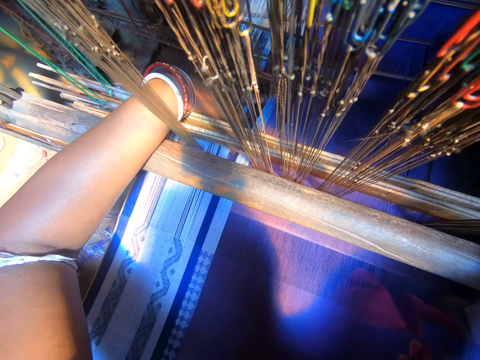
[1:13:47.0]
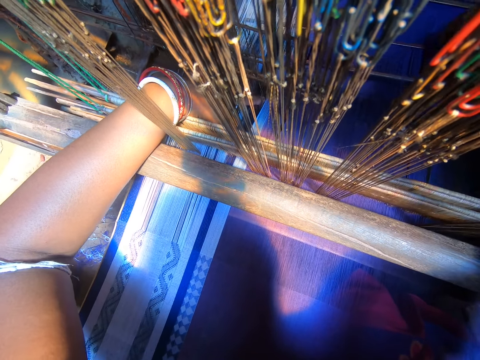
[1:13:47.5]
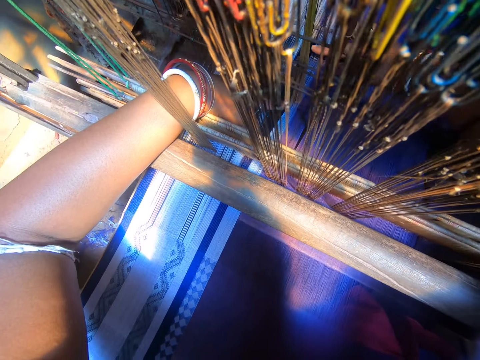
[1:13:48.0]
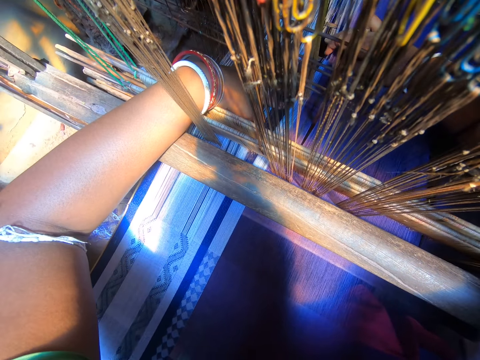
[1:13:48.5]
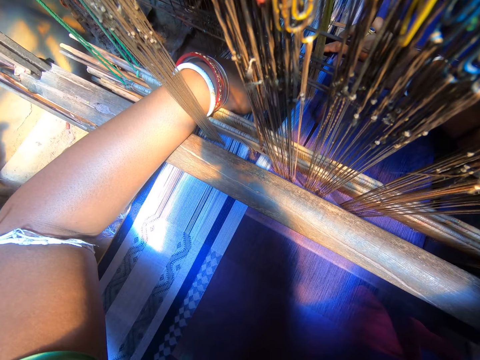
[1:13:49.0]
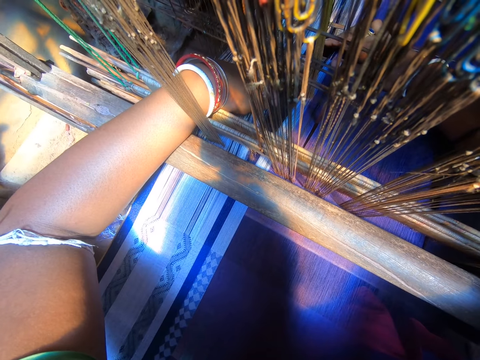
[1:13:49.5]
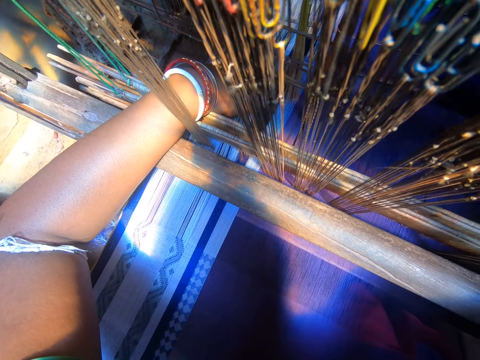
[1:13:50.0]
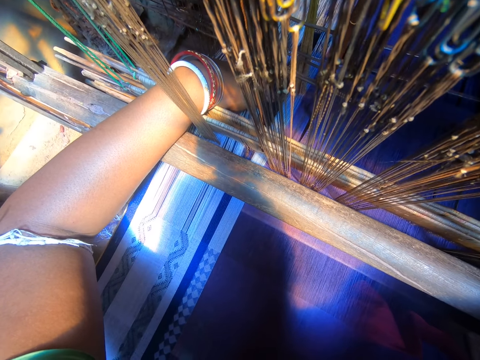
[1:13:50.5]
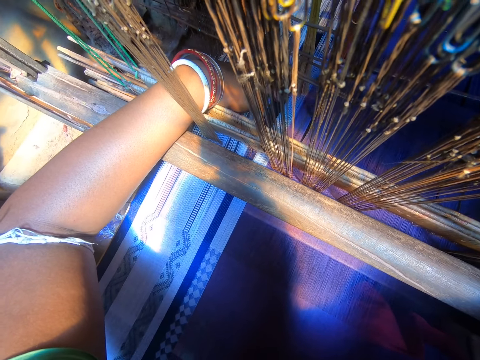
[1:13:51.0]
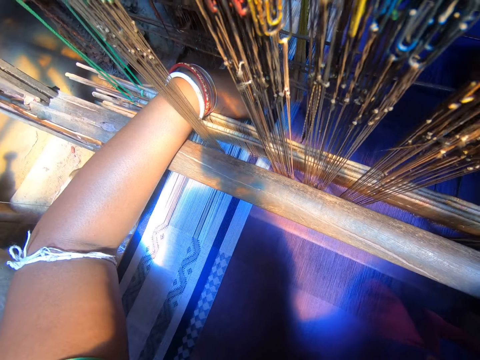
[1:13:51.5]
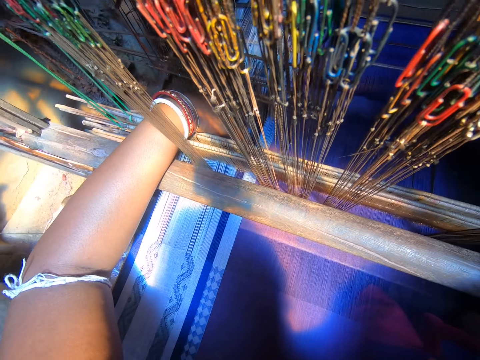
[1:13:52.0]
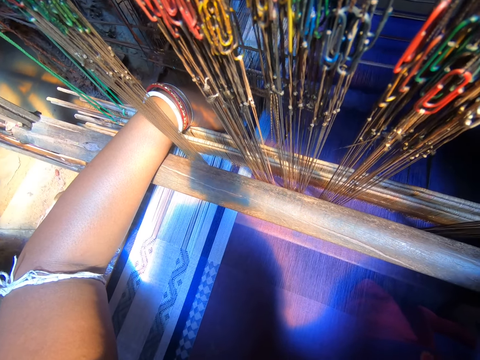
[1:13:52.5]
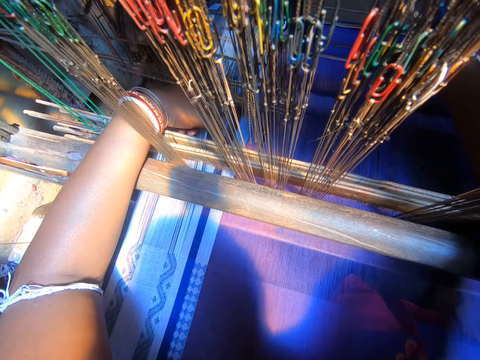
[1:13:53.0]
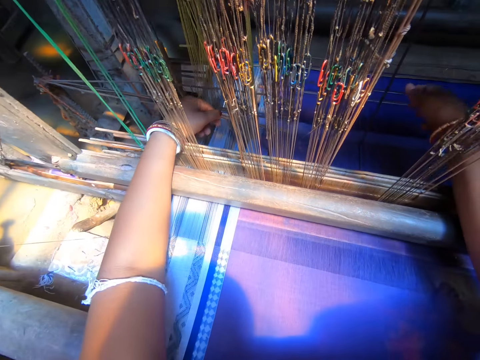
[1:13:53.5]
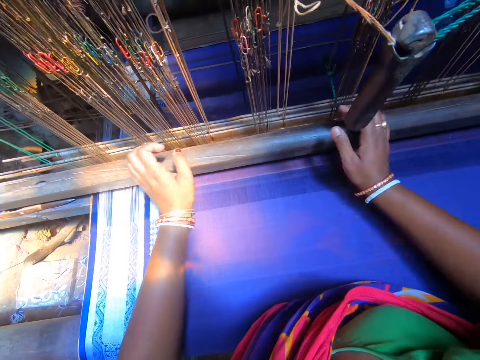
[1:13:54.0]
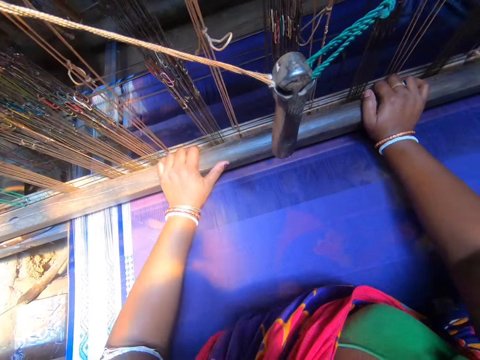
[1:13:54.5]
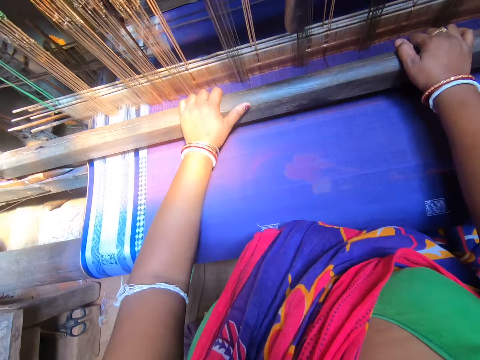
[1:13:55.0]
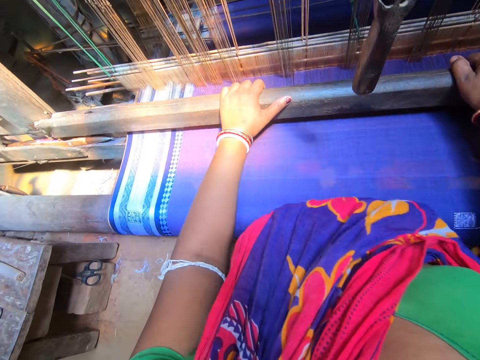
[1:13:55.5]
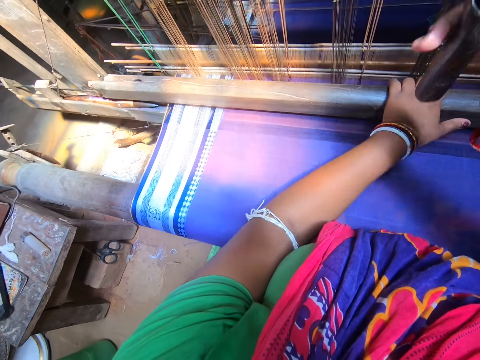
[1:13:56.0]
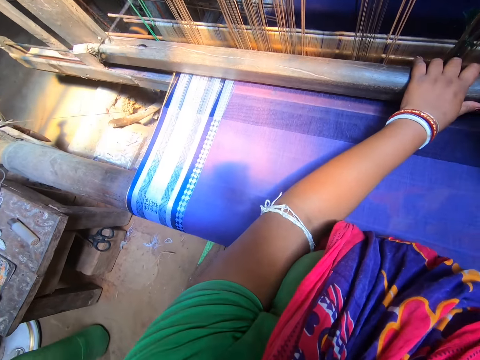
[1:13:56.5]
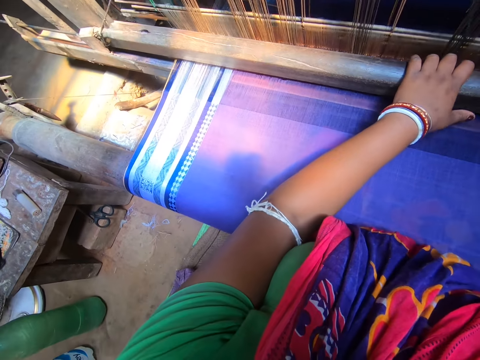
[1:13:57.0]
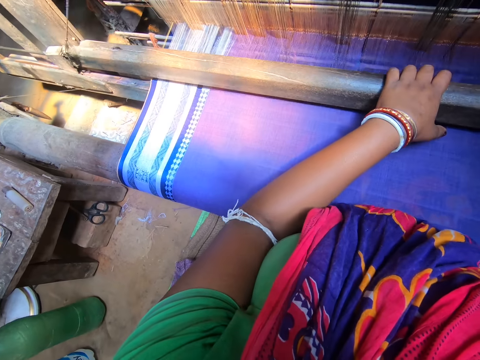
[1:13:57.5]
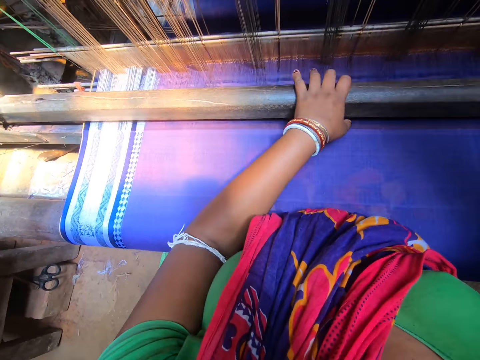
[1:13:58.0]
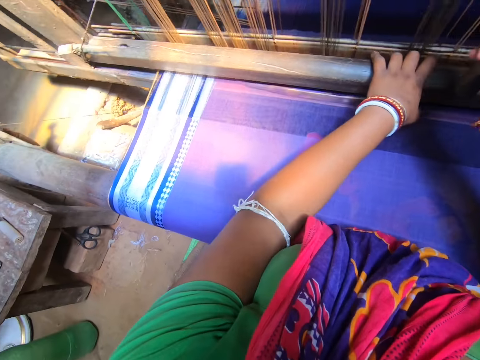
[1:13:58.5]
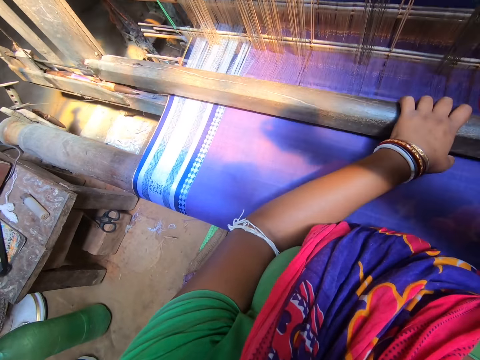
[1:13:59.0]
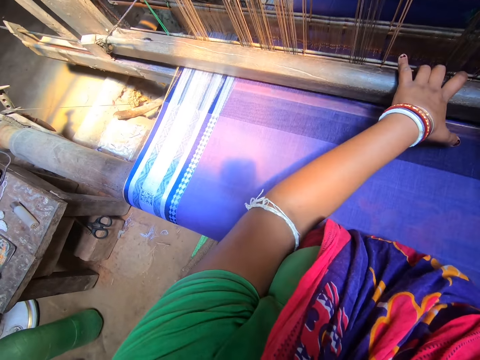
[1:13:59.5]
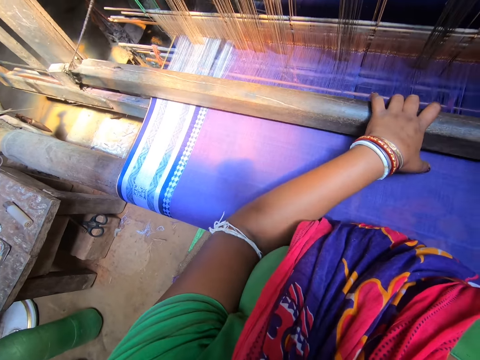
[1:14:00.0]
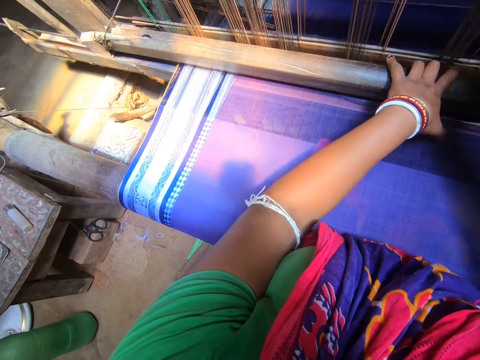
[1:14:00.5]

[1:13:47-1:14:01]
The camera wearer weaves the cloth on the weaving loom with both hands.

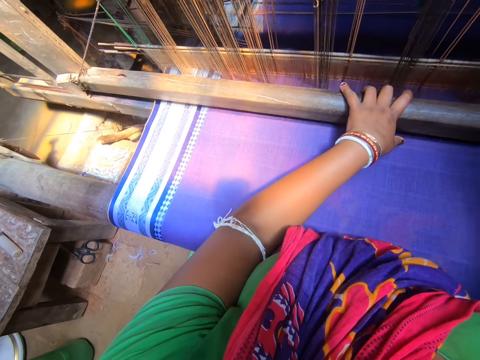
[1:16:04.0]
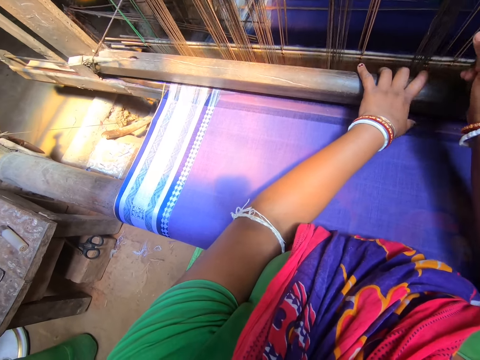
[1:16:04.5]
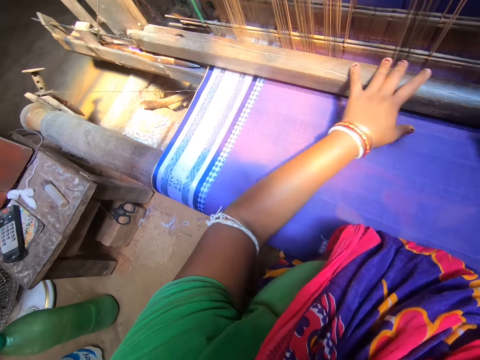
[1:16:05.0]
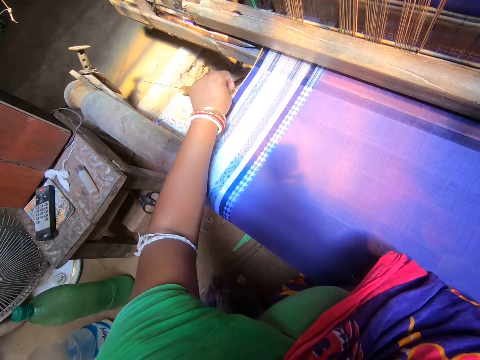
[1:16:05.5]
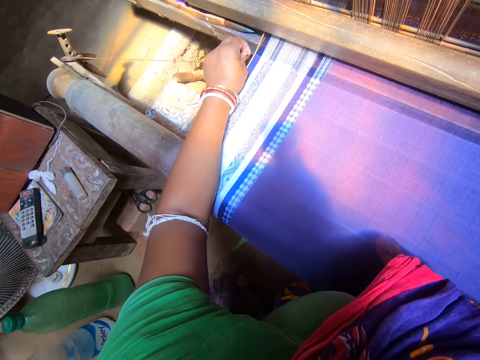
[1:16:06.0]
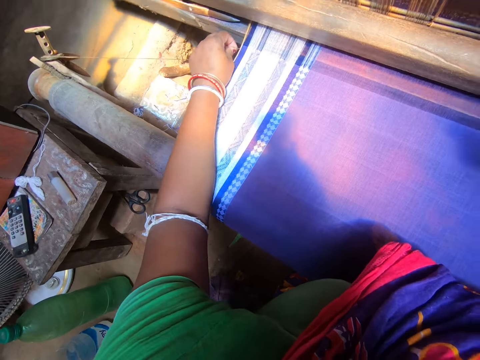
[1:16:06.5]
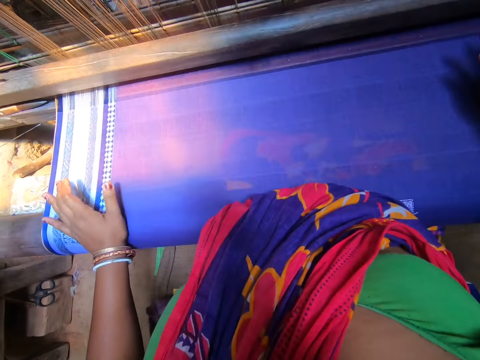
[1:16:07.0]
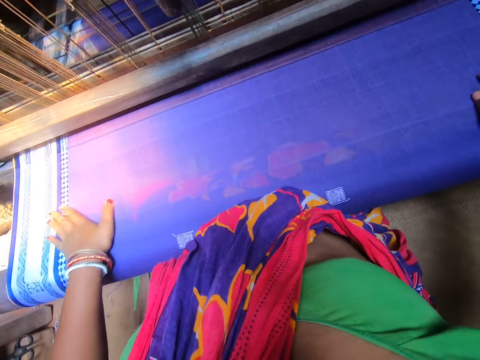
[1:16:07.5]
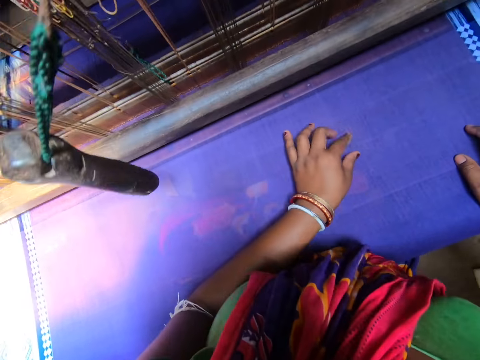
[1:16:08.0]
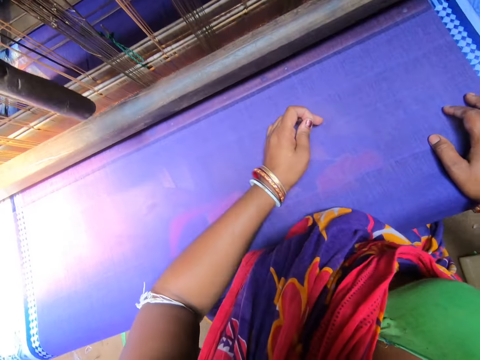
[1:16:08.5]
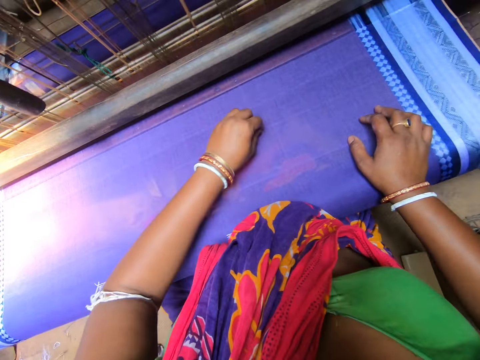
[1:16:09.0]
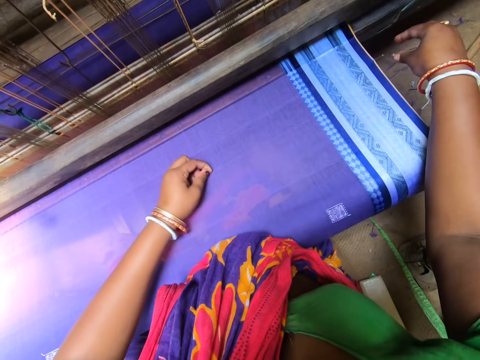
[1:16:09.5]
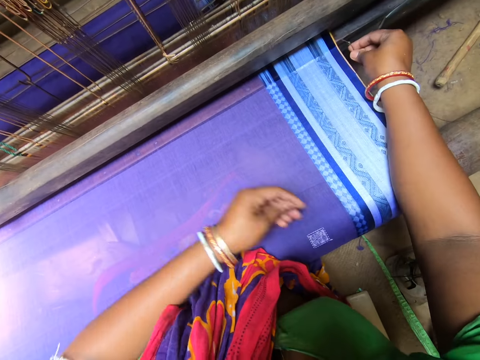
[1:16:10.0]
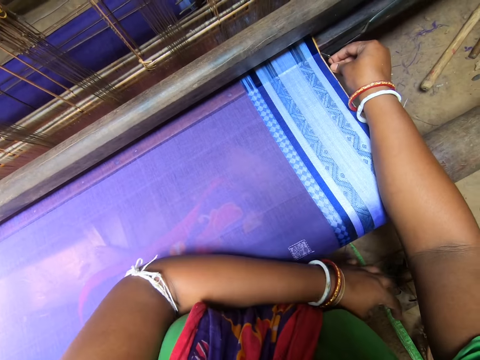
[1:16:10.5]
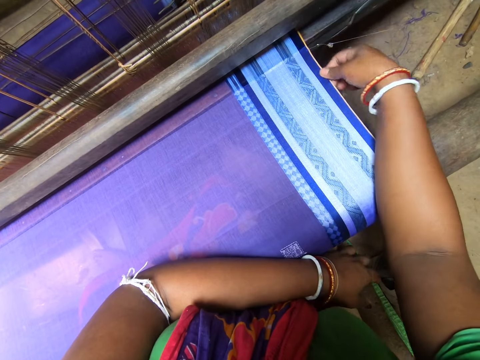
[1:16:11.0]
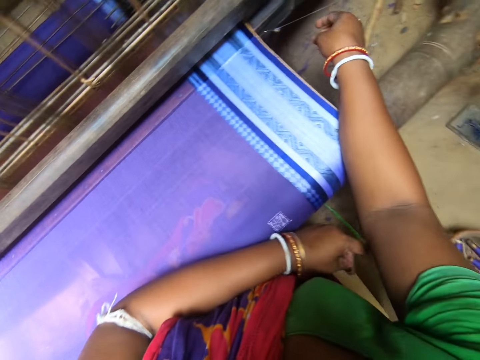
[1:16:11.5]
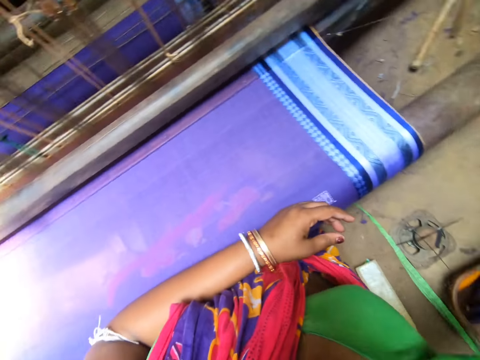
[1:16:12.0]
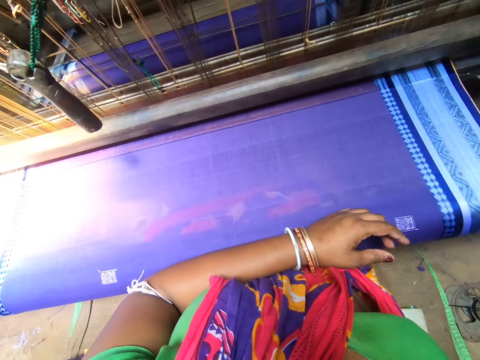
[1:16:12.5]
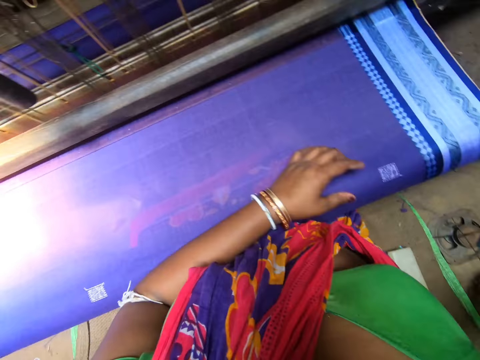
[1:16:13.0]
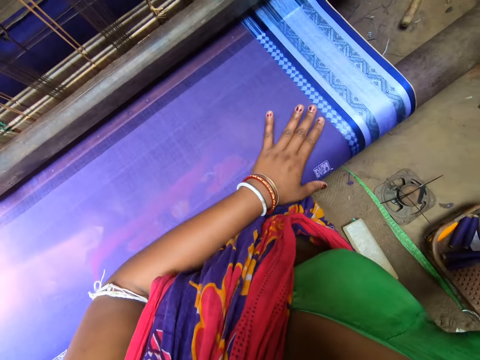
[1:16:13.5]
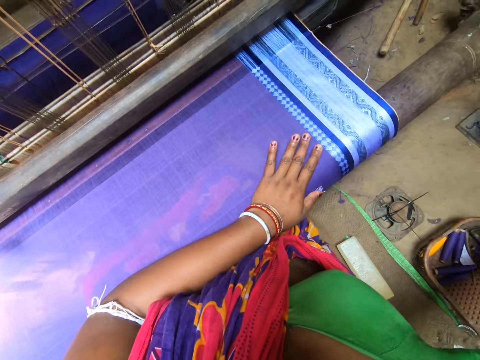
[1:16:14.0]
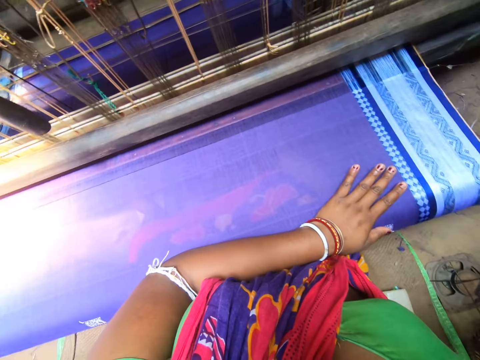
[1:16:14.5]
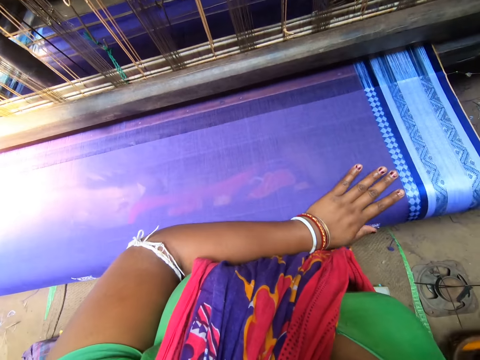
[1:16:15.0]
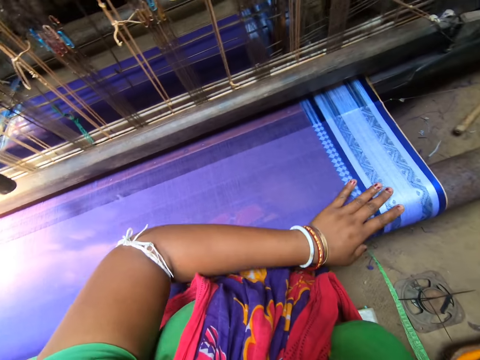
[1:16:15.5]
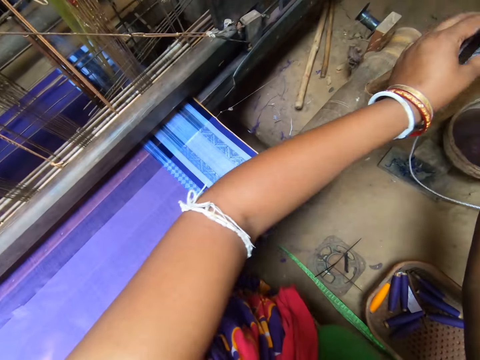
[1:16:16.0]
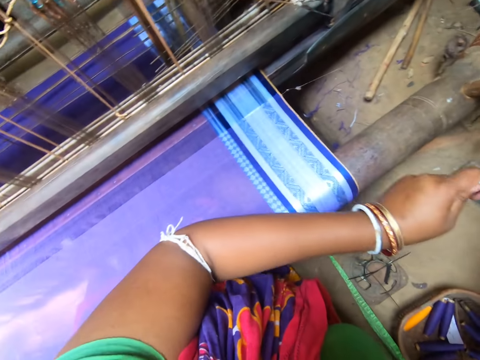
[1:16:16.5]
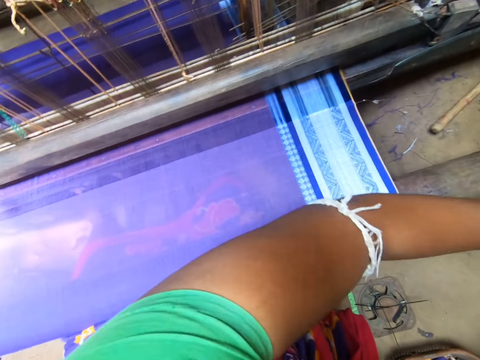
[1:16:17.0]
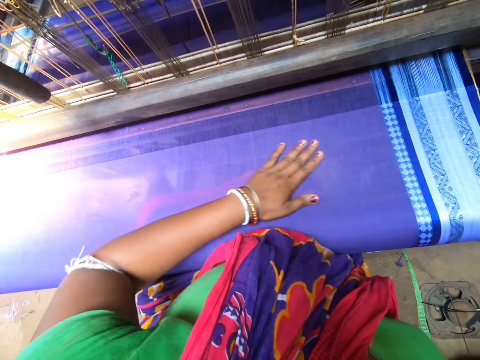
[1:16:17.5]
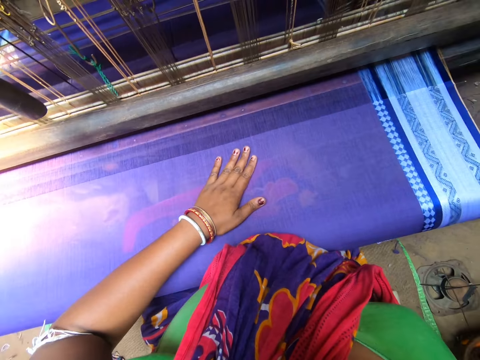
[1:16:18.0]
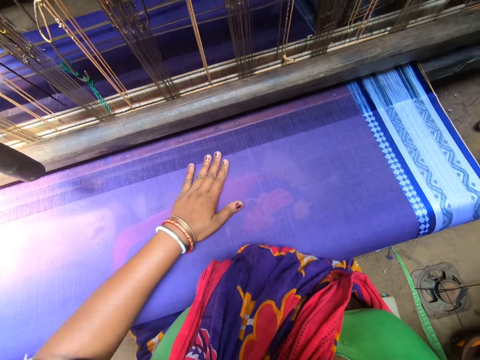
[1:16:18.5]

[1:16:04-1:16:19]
The camera wearer hooks a thread to the fabric with her left hand. She removes the extra thread. She hooks the thread to the fabric with her right hand. She drags a piece of rope on a pole with her left hand.
